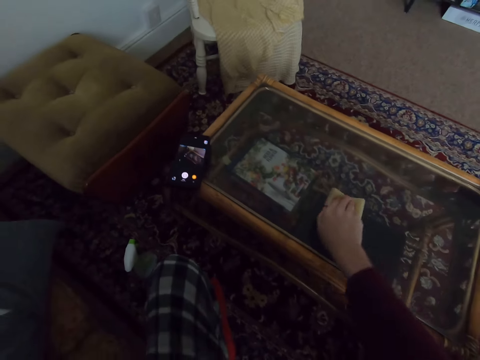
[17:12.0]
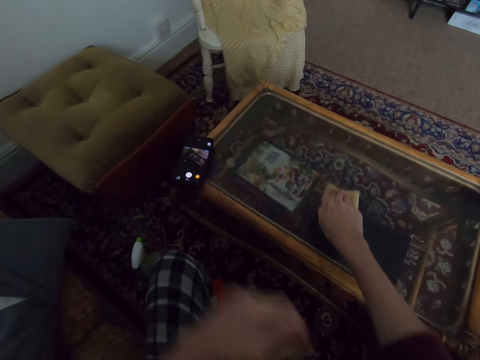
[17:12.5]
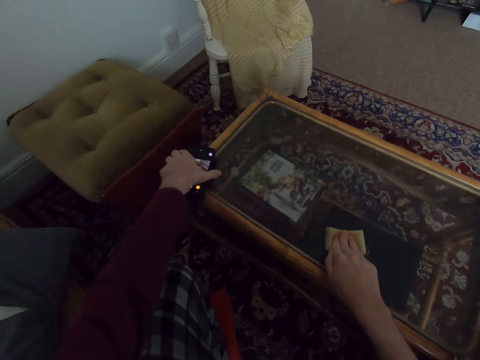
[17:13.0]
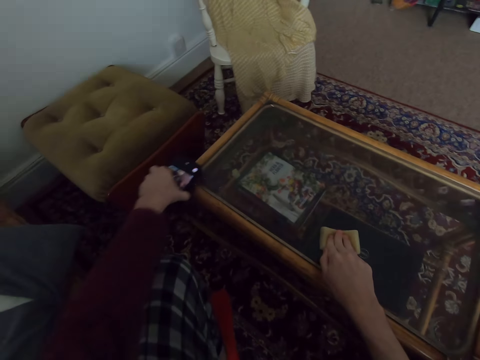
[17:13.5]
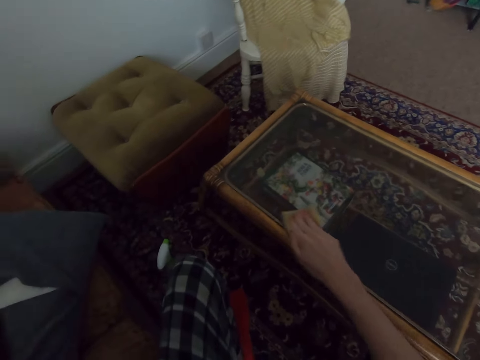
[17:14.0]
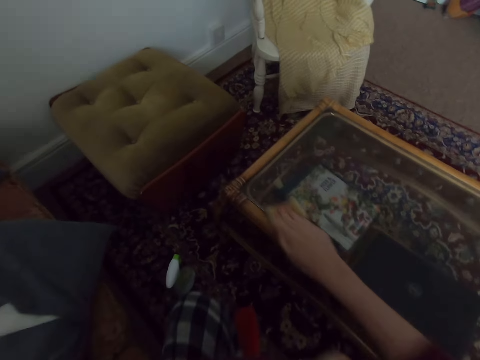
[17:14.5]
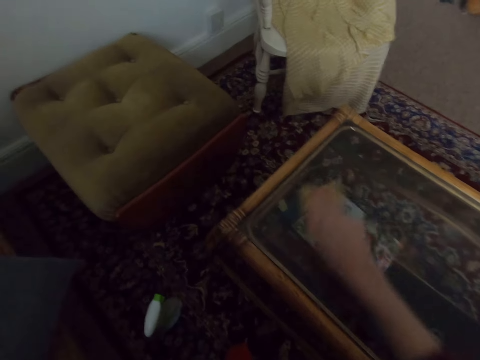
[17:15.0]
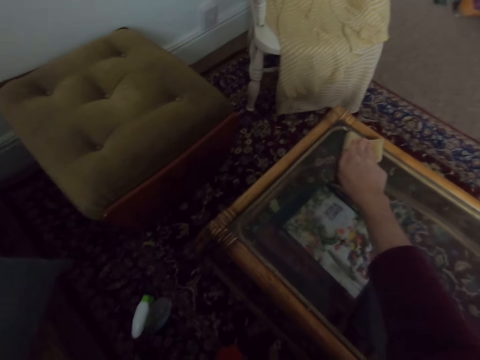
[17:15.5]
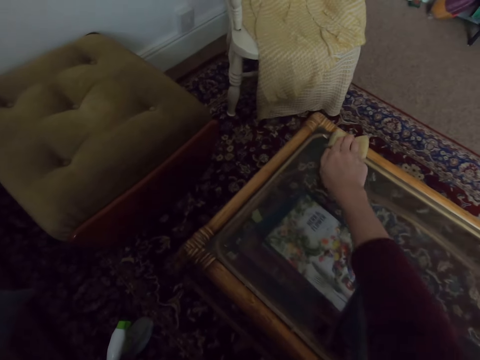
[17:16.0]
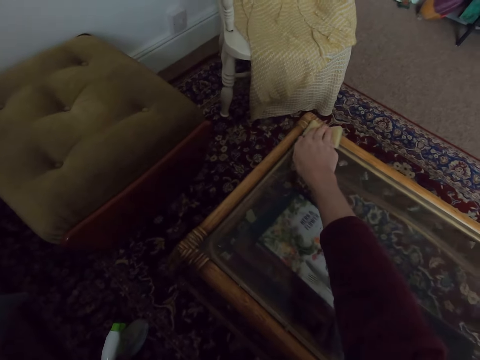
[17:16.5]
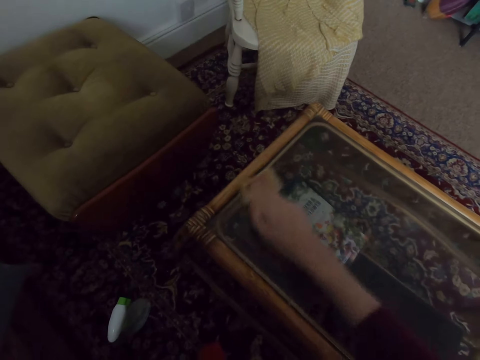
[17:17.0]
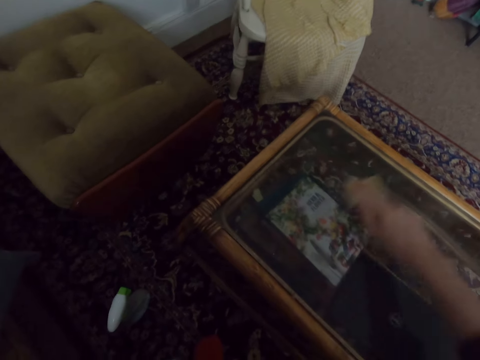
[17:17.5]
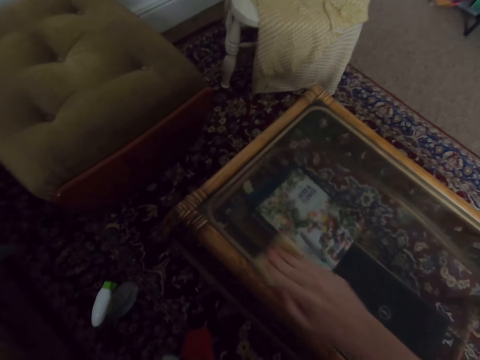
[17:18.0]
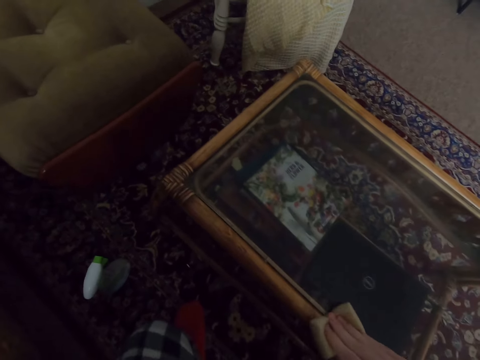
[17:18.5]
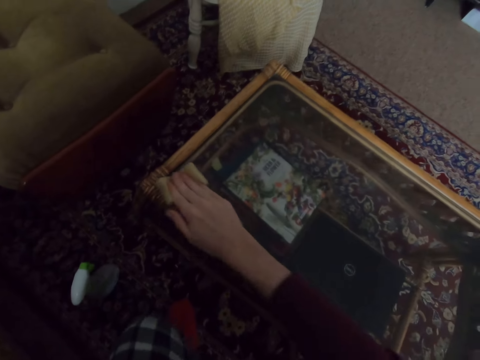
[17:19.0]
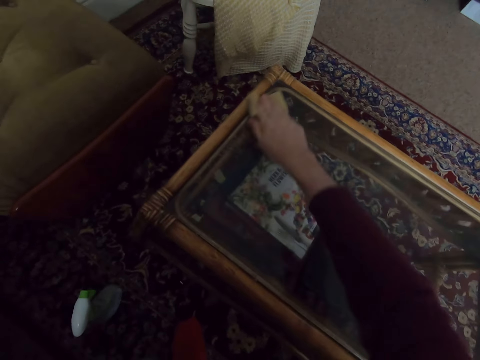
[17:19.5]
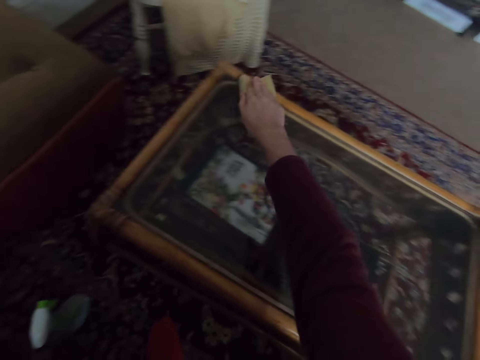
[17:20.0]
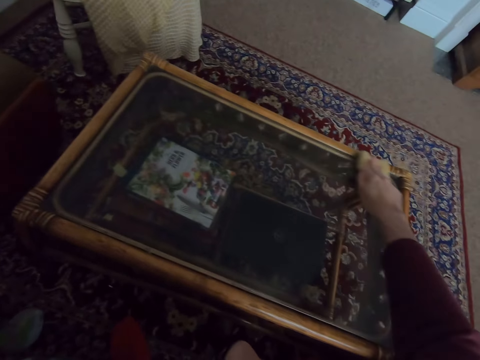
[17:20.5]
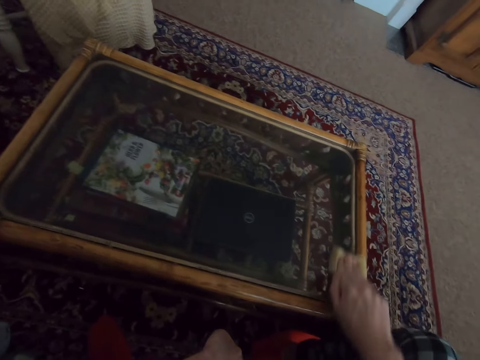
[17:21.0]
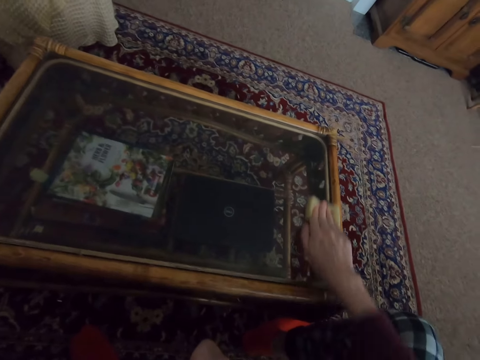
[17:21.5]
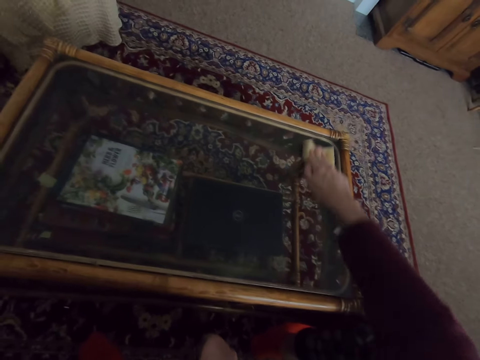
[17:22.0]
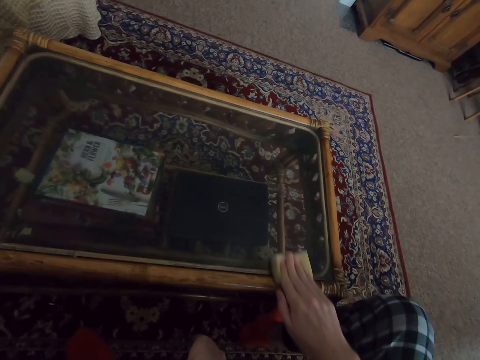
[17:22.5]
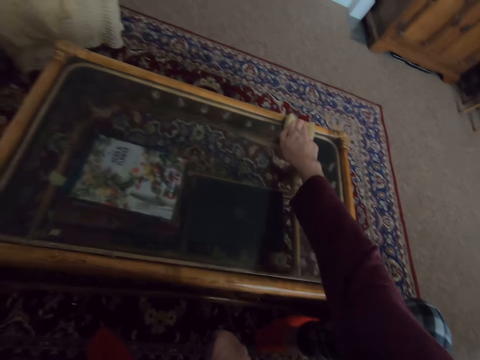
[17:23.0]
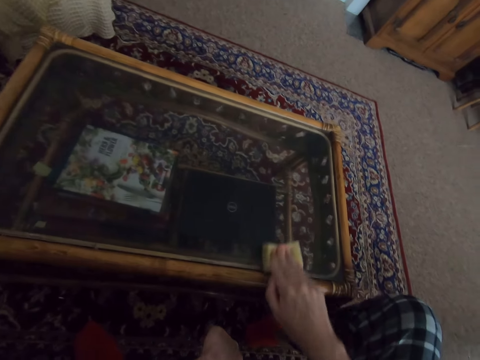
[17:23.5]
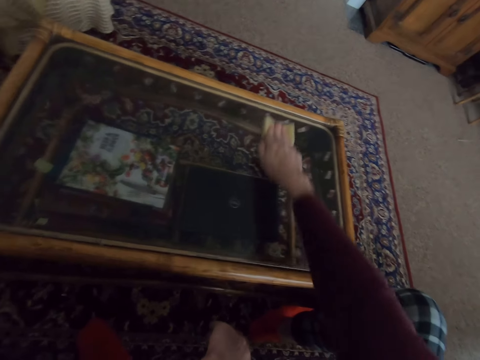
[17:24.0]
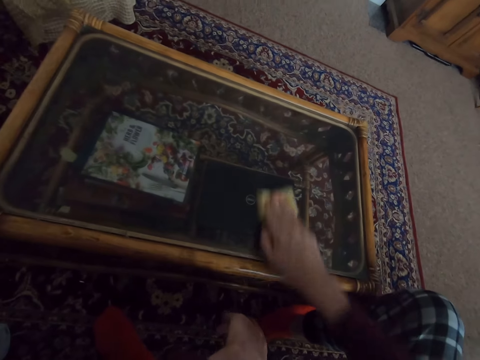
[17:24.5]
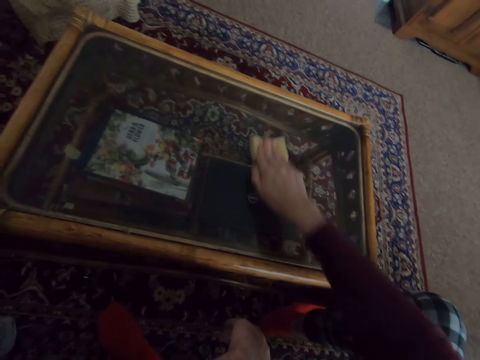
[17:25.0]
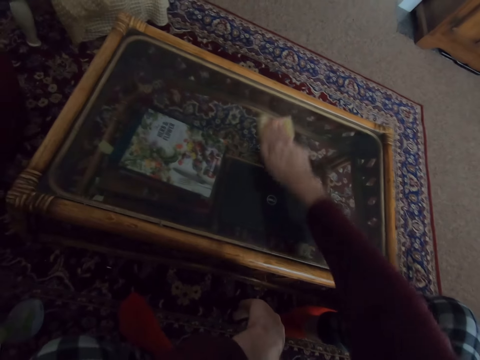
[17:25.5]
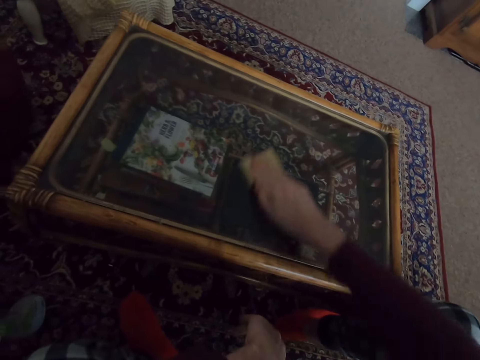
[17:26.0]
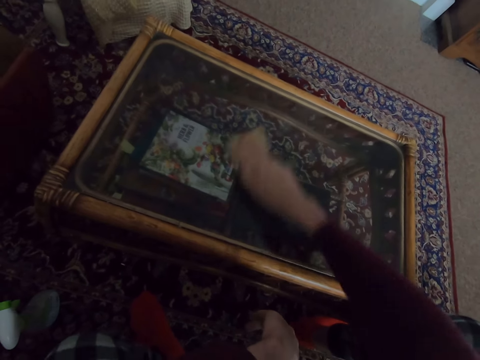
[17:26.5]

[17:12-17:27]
The camera wearer picks the phone from the table. They put down the phone. They rub the table. They clean the table.

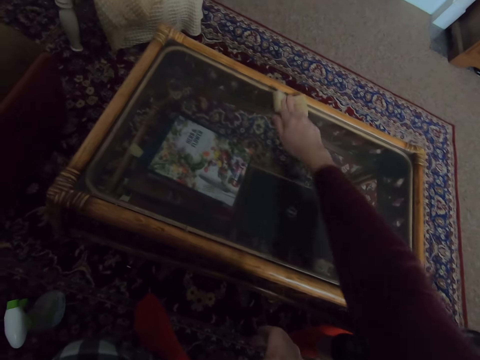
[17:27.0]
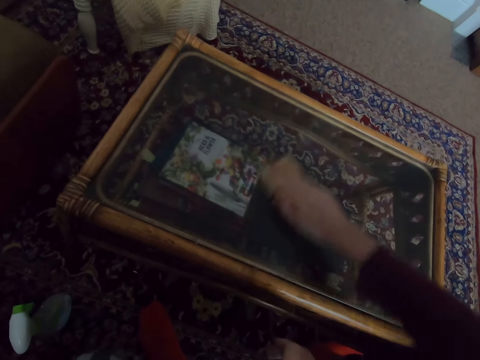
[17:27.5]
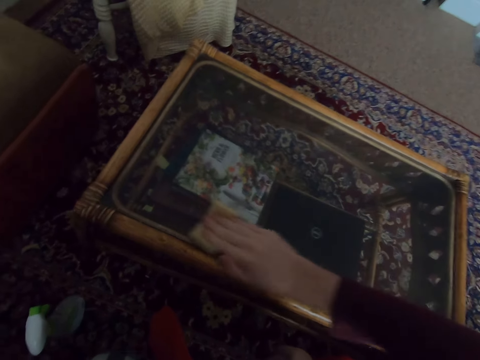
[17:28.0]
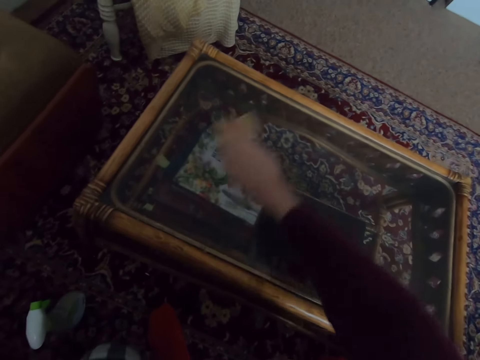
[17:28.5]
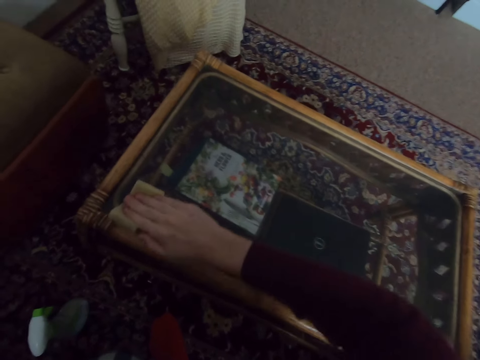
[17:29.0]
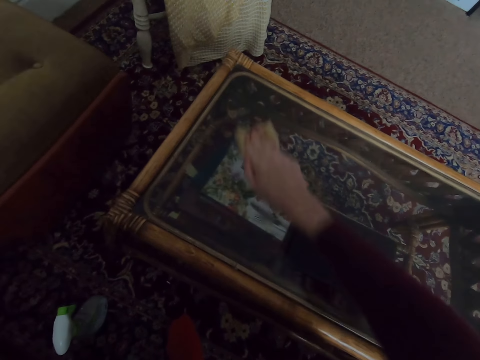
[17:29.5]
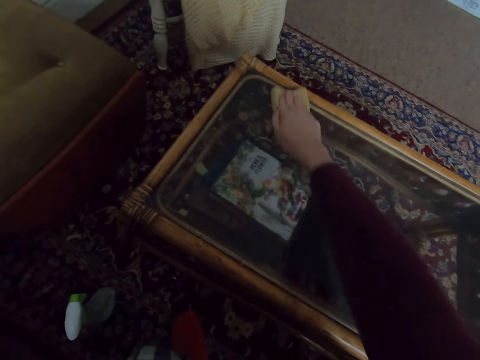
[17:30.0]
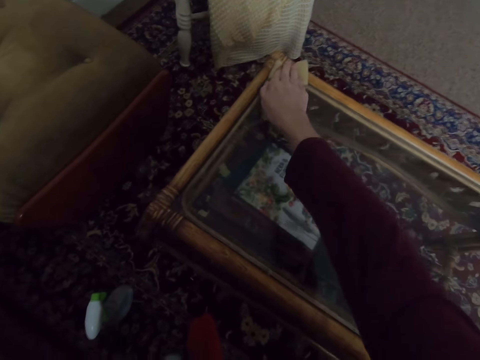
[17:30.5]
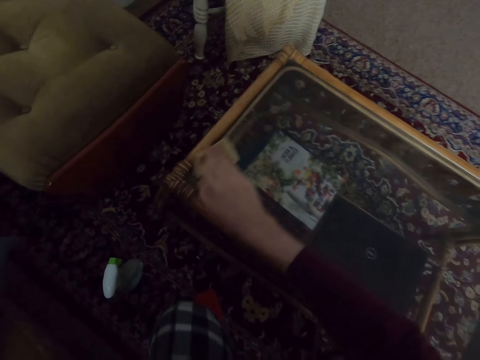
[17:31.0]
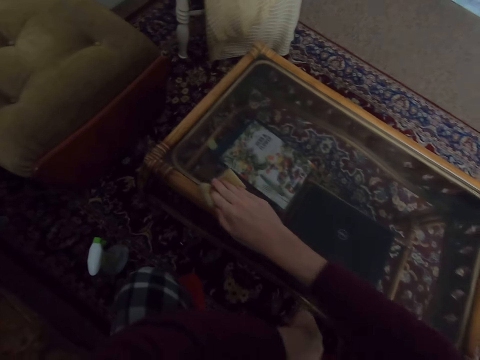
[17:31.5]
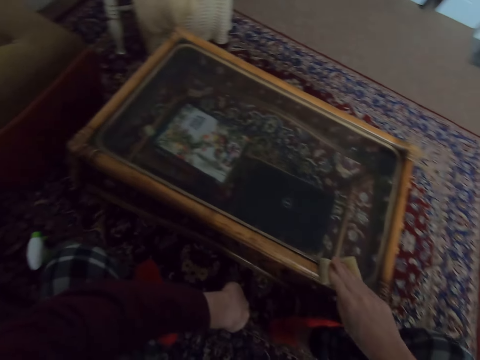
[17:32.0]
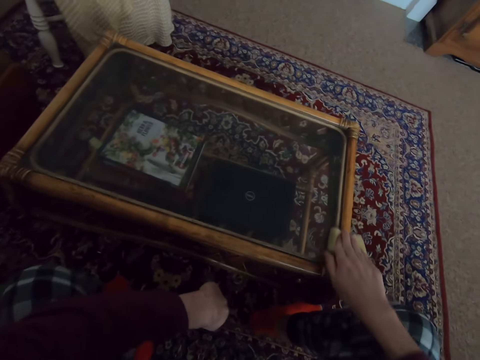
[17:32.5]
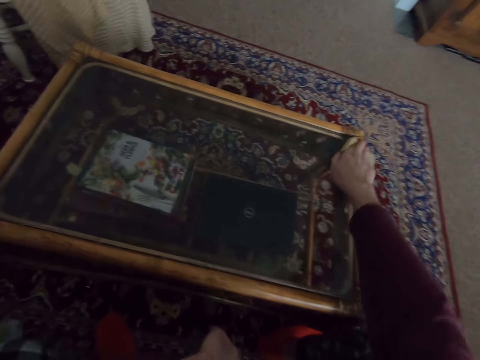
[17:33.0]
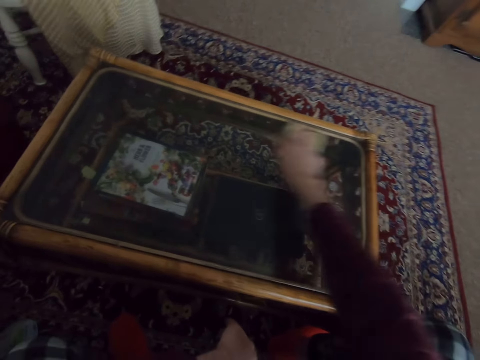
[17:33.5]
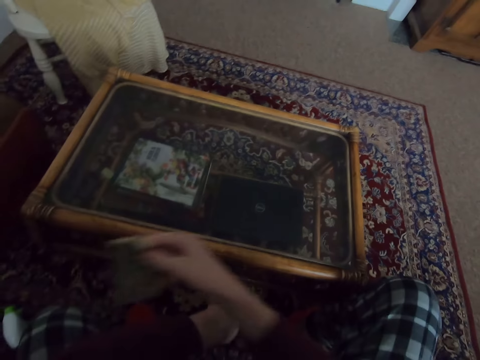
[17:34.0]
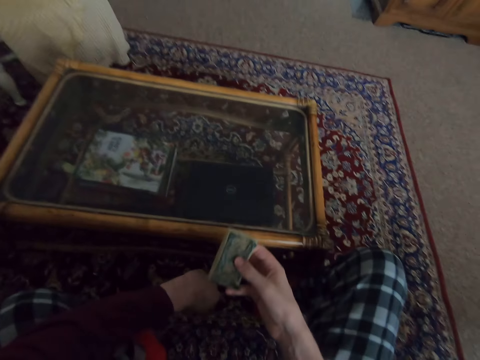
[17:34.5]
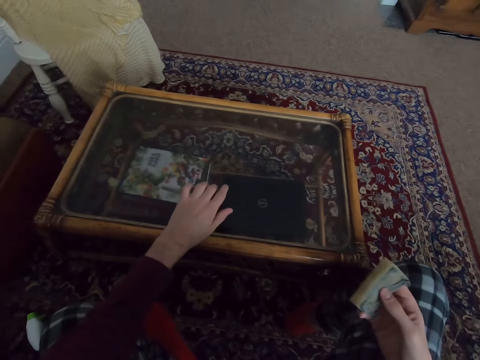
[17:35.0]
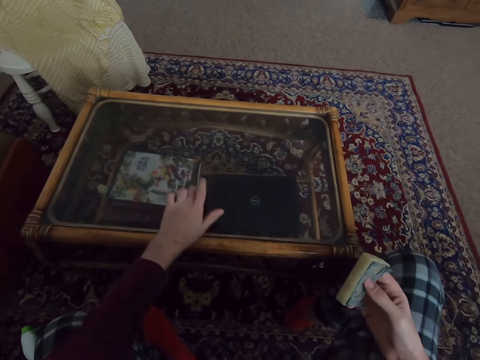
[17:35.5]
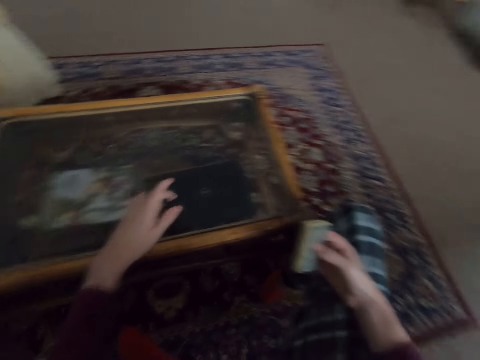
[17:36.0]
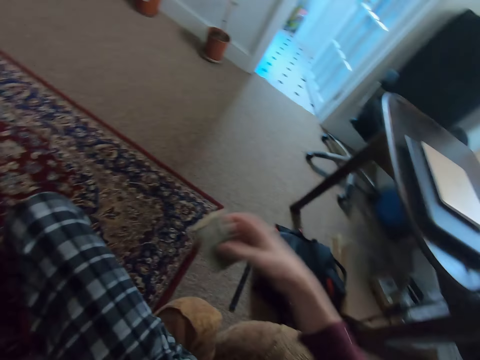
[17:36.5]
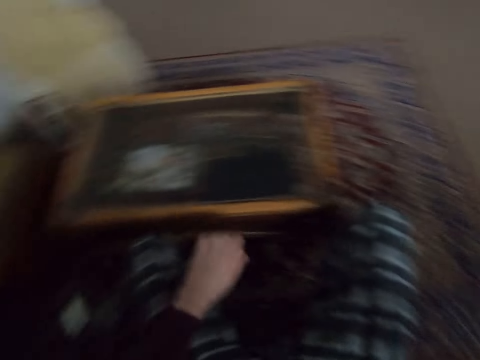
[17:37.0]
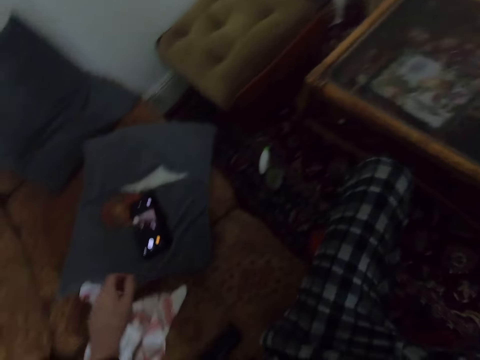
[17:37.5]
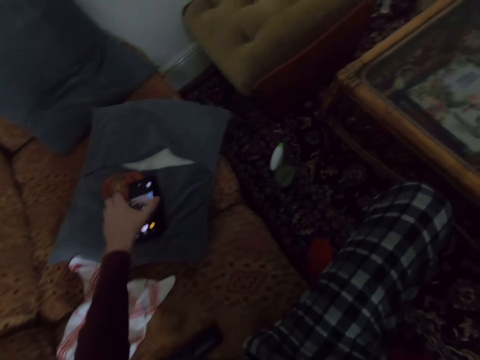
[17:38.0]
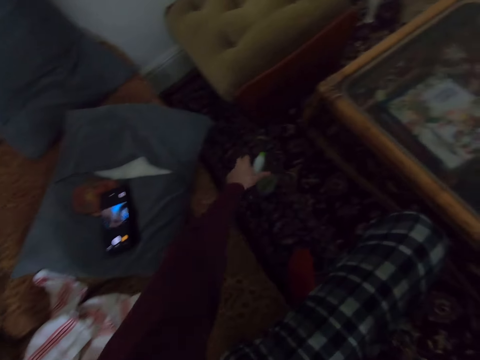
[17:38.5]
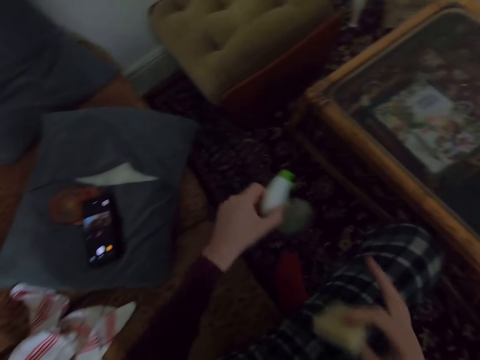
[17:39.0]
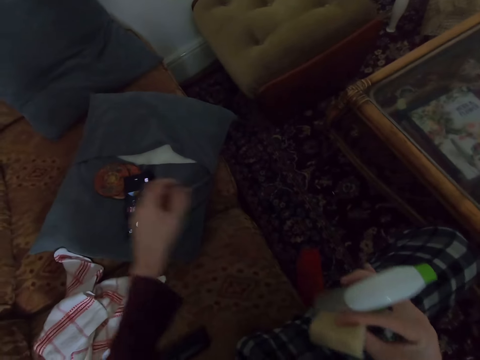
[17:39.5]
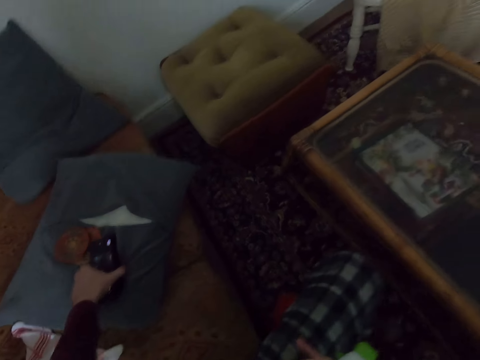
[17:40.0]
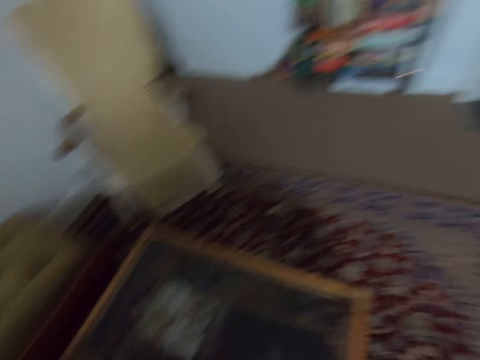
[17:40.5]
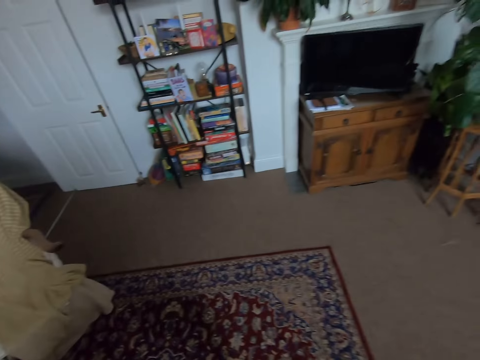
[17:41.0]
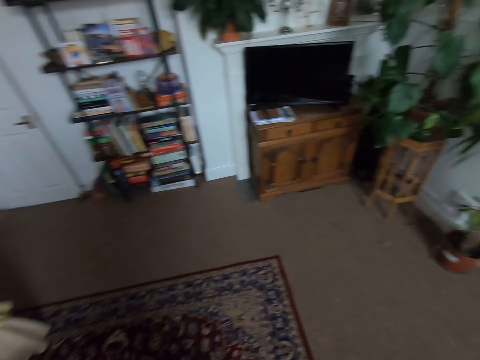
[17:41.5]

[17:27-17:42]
The camera wearer touches the table. They look around. They pick the spray bottle or detergent. They pick the phone.
